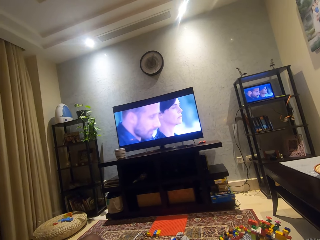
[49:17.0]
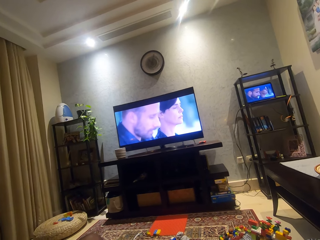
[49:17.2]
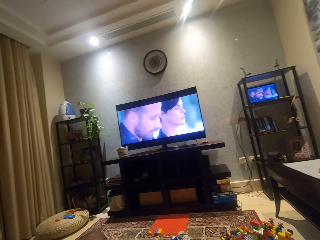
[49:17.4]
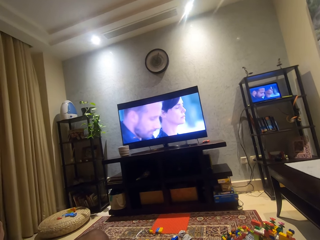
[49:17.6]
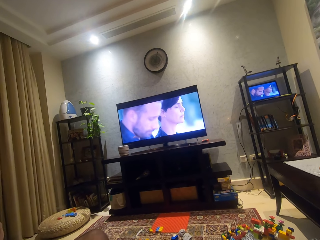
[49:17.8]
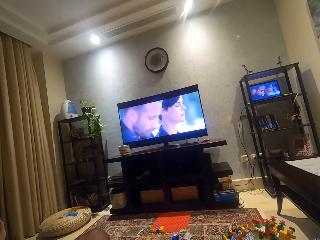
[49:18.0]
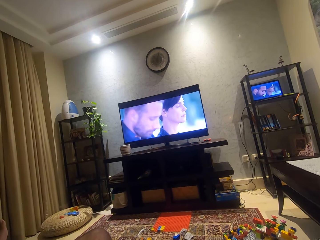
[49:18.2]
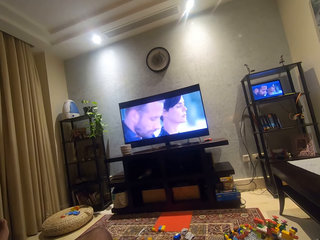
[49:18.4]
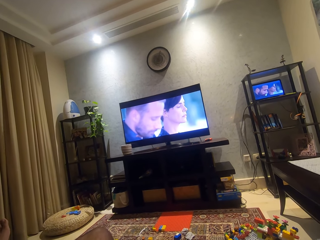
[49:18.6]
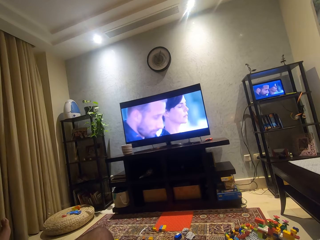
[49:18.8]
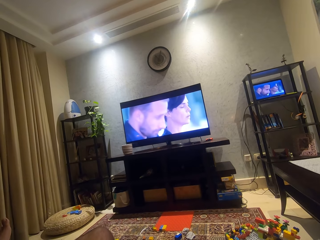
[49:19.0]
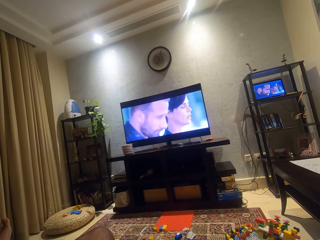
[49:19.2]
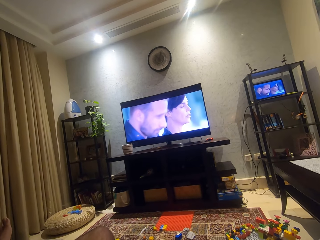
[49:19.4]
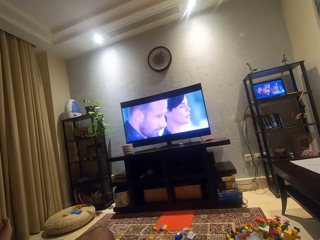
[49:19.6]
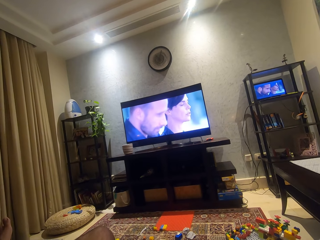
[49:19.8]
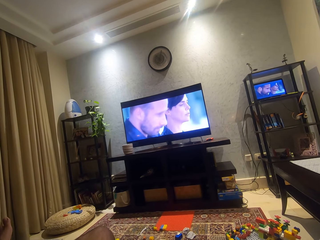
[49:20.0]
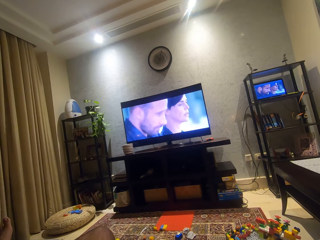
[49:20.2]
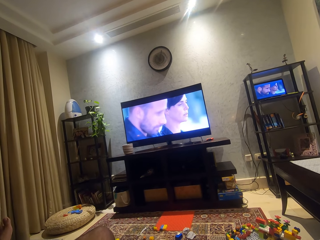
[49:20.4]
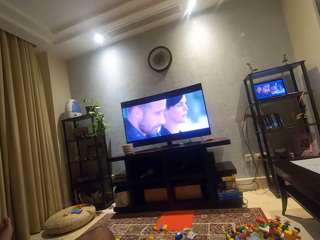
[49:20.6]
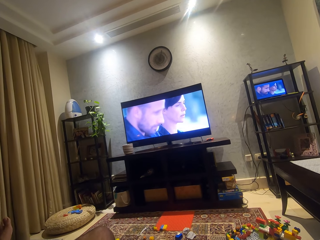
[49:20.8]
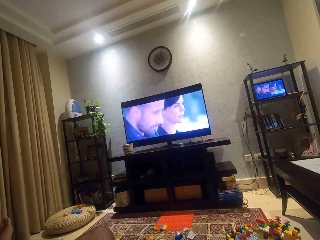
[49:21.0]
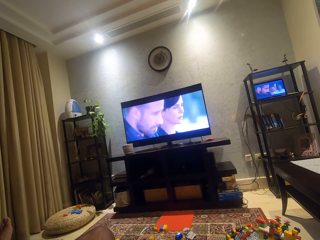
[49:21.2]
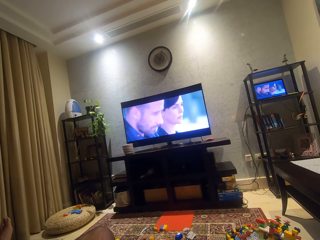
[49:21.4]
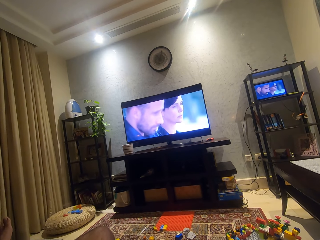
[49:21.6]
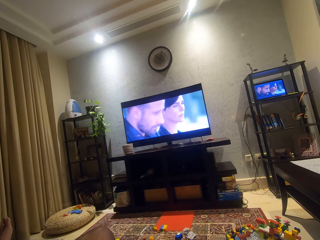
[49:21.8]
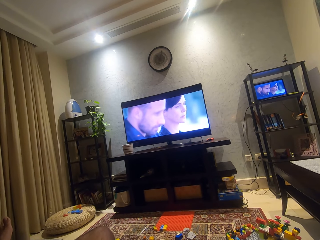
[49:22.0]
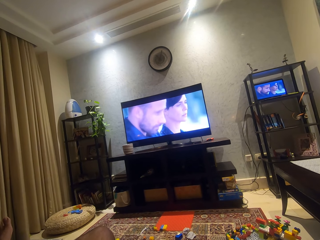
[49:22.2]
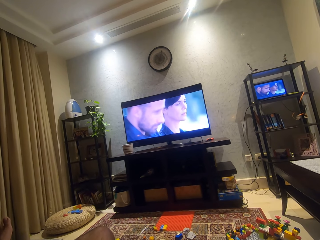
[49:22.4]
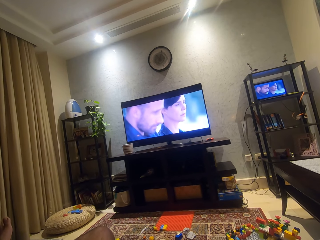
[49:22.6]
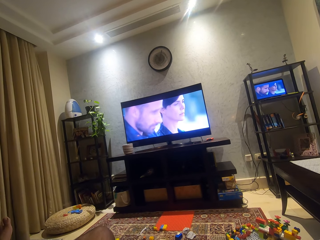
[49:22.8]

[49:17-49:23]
The camera wearer adjusts the camera.

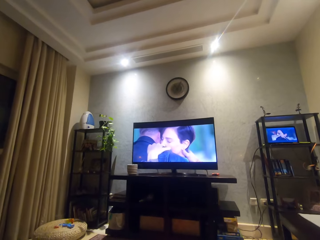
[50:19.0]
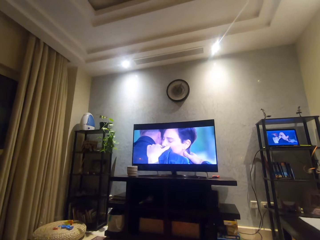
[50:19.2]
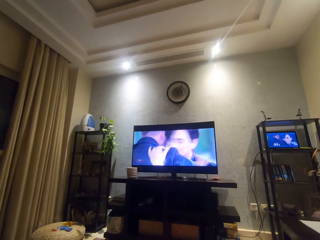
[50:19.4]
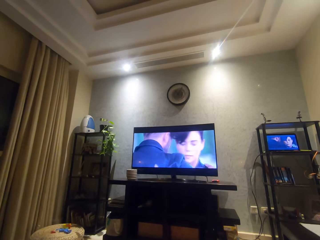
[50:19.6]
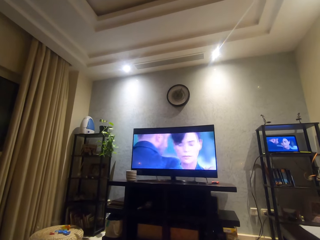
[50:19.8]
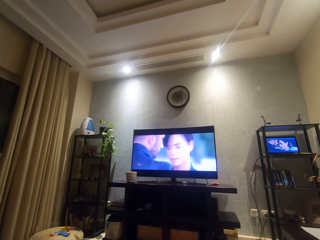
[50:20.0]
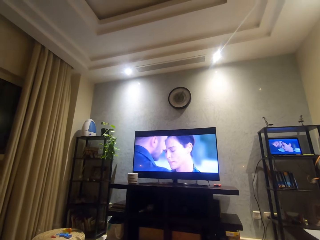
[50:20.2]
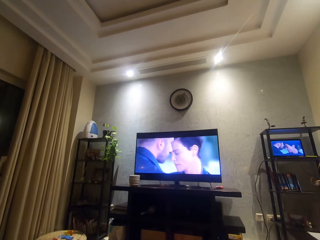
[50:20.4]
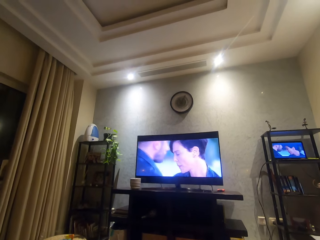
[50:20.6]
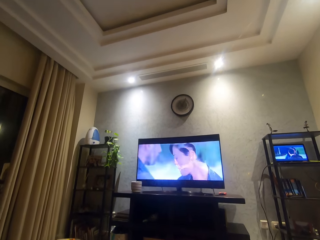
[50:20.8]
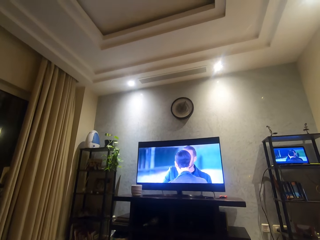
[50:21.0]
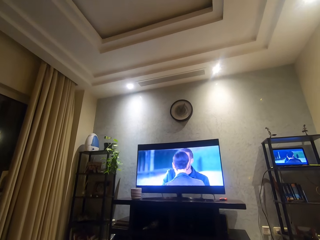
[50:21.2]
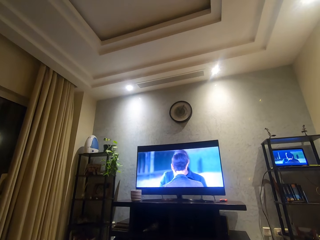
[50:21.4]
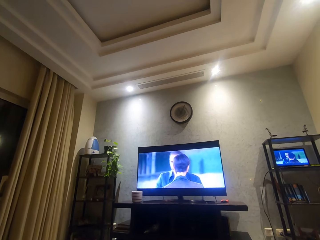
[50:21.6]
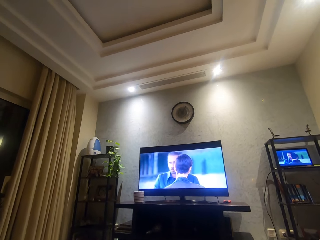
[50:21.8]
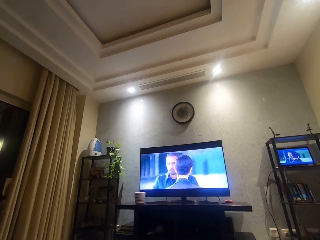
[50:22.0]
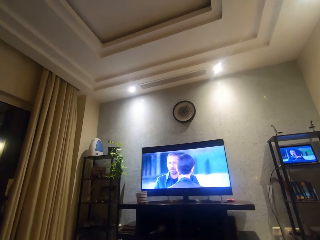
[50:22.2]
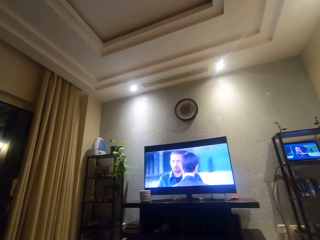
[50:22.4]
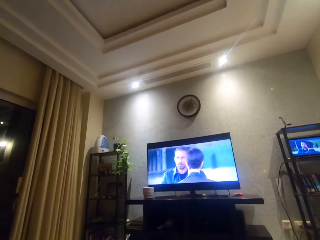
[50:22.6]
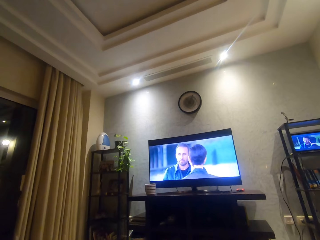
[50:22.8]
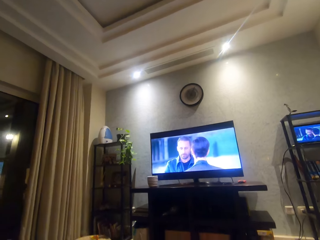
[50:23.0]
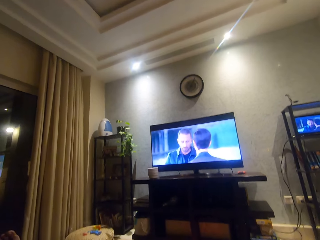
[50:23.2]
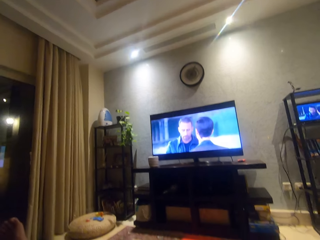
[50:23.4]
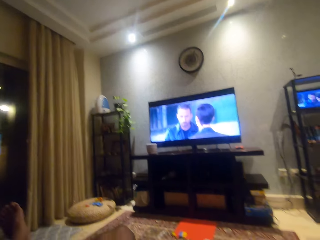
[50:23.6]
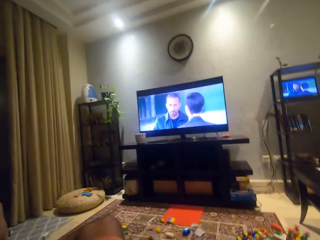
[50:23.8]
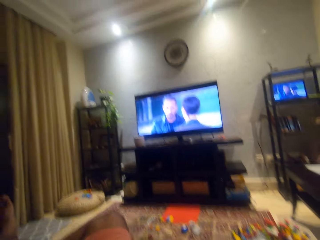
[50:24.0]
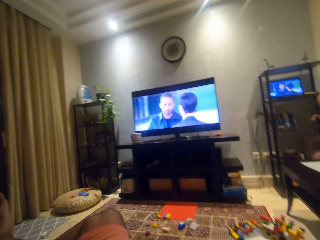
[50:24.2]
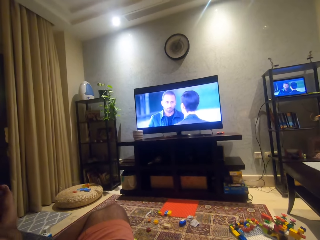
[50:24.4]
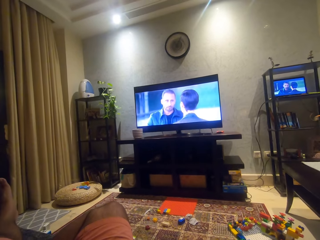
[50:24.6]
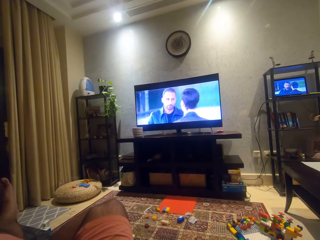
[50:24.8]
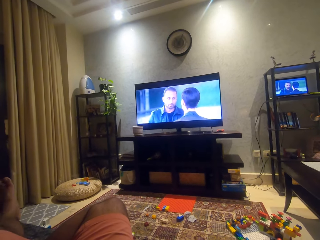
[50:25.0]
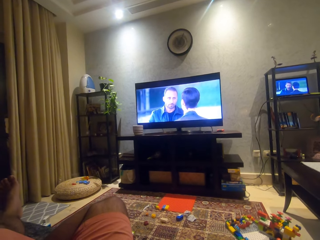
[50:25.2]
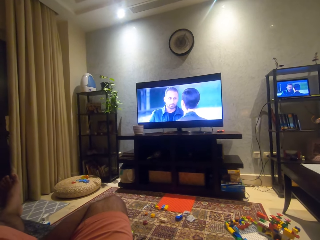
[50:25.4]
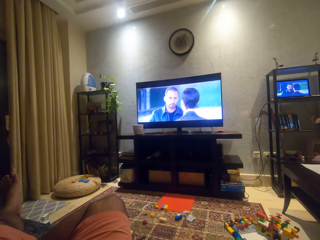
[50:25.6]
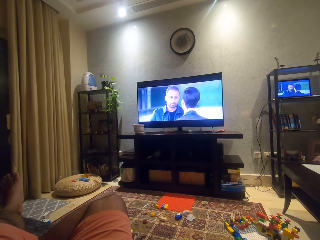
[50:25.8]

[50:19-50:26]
The camera wearer yawns to self.

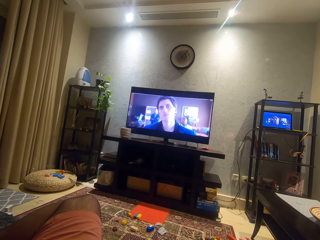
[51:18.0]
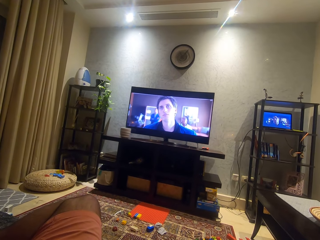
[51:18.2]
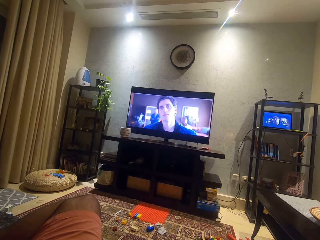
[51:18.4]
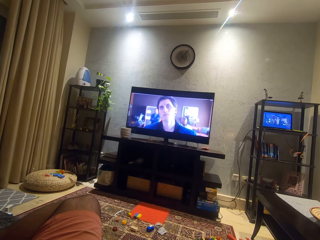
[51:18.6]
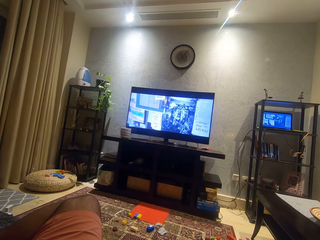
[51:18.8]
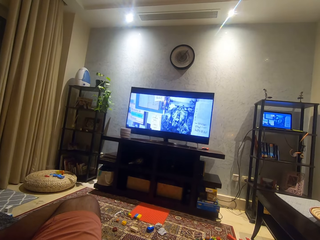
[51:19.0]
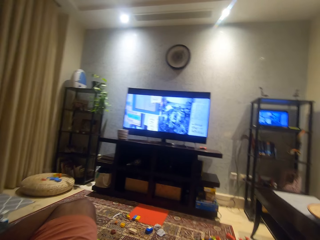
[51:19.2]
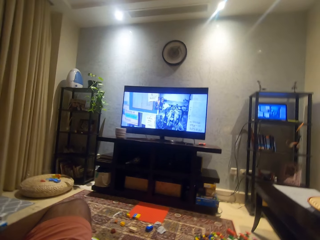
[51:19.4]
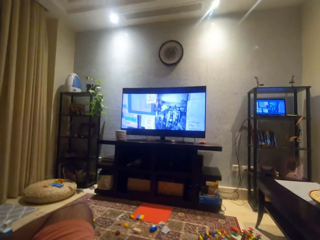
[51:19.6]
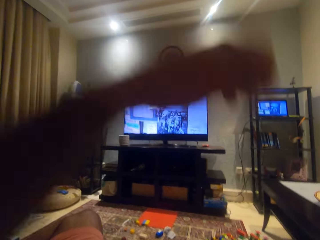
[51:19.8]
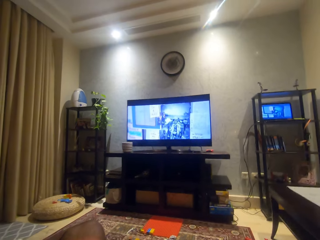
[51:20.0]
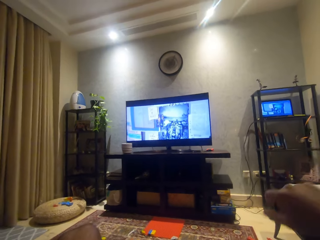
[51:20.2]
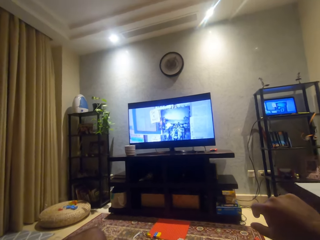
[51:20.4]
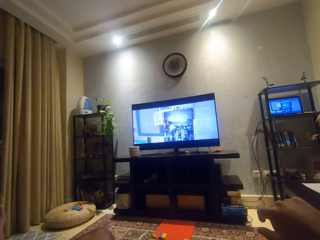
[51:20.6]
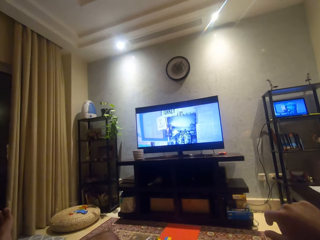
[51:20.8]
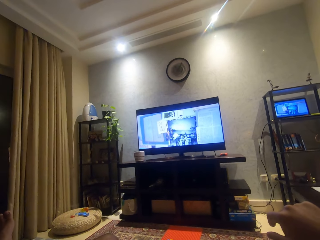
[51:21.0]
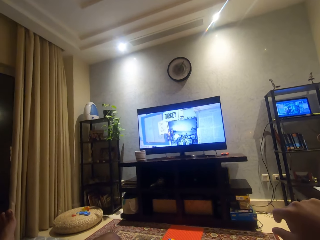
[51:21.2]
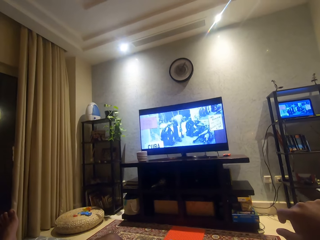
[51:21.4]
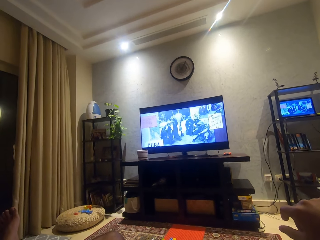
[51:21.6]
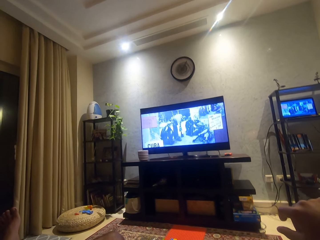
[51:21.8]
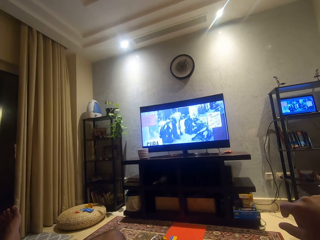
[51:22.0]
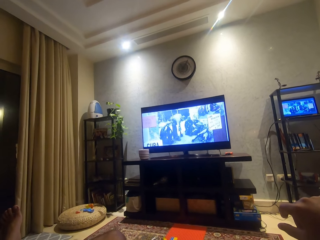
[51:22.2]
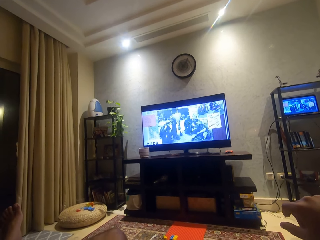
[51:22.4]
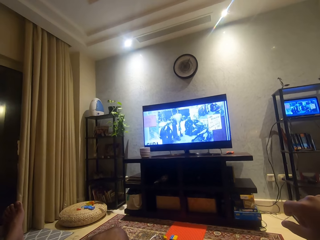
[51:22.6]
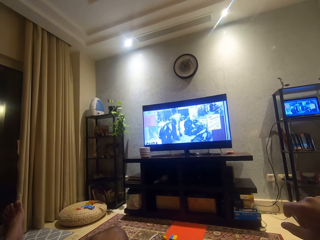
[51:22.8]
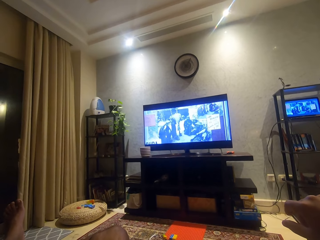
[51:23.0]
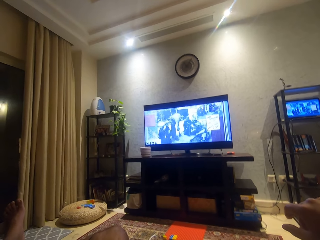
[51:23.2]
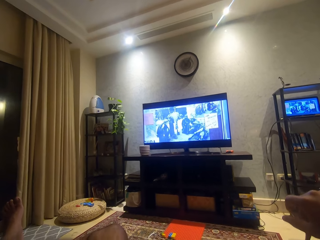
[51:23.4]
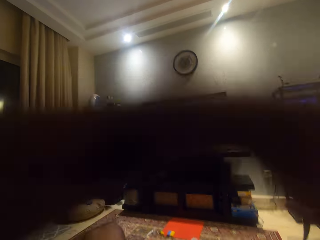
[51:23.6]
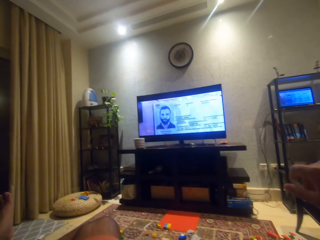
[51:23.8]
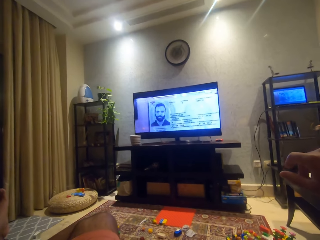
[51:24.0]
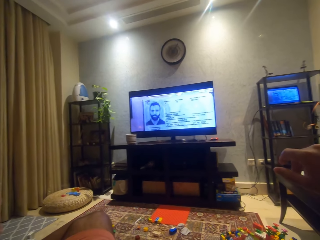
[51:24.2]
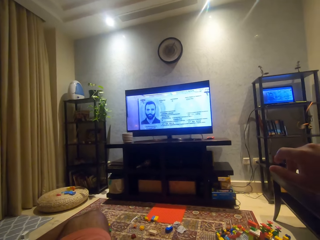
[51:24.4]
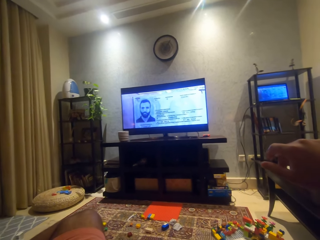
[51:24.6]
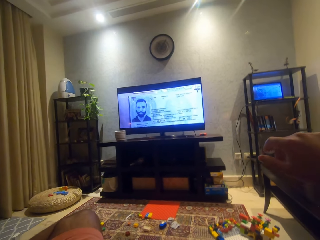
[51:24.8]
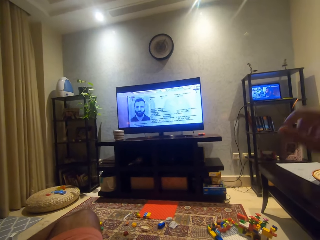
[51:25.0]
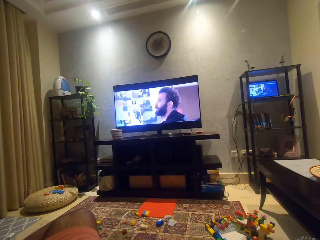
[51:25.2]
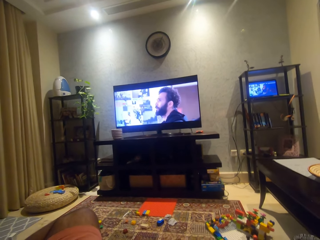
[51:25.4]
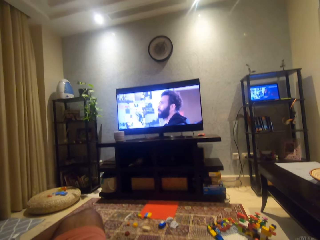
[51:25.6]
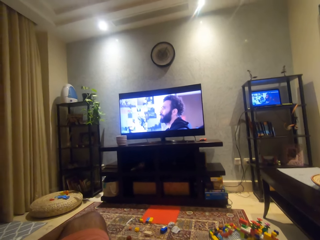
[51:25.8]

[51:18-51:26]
The camera wearer scratches his right arm with his left hand.
